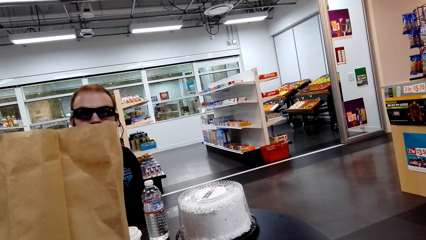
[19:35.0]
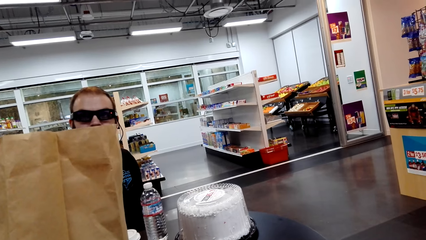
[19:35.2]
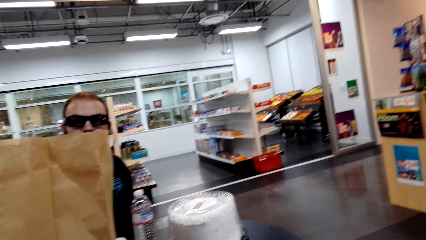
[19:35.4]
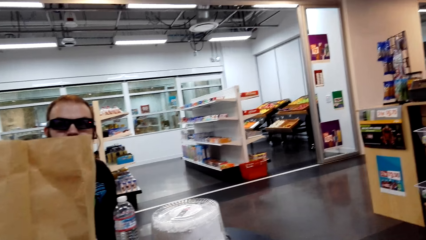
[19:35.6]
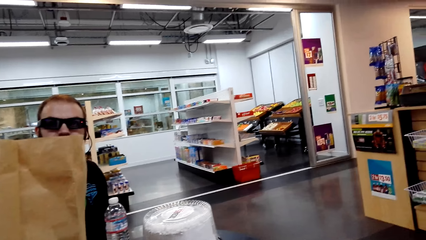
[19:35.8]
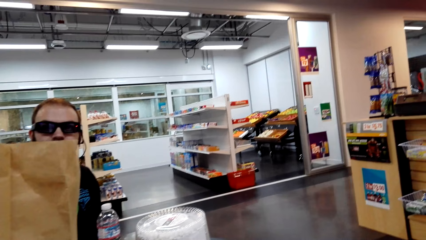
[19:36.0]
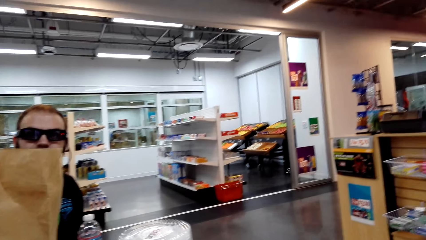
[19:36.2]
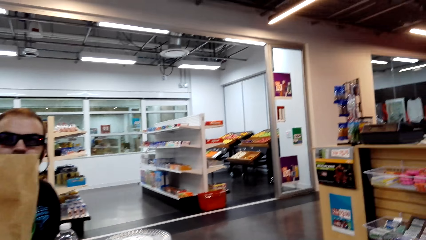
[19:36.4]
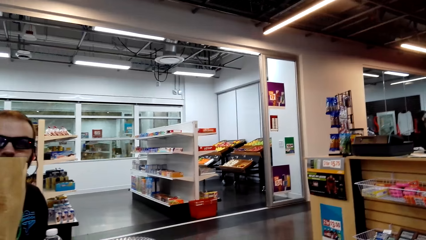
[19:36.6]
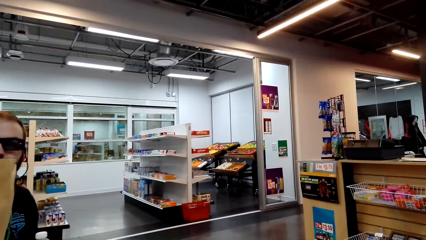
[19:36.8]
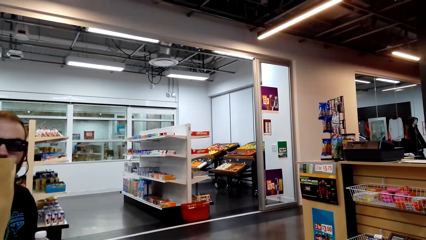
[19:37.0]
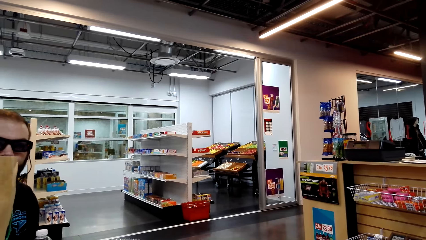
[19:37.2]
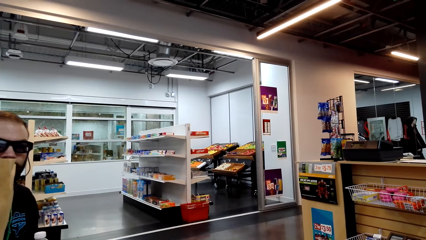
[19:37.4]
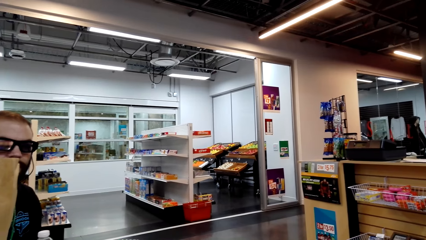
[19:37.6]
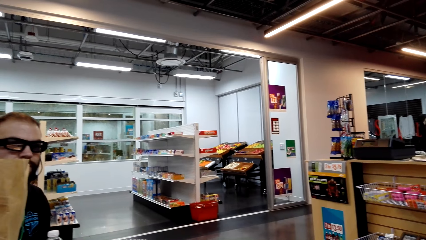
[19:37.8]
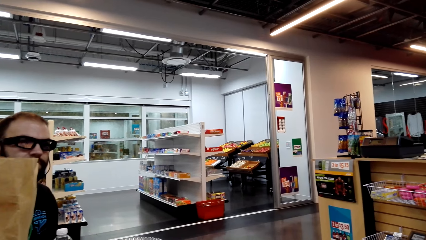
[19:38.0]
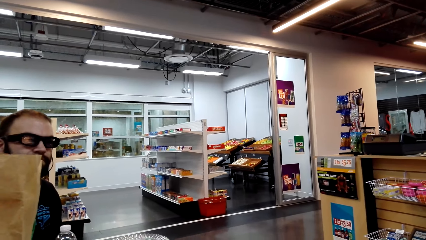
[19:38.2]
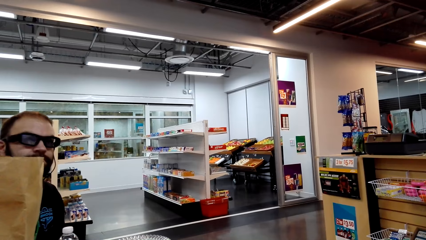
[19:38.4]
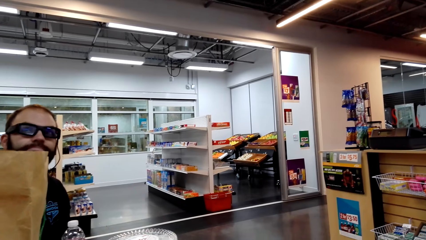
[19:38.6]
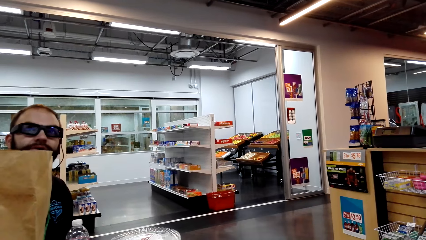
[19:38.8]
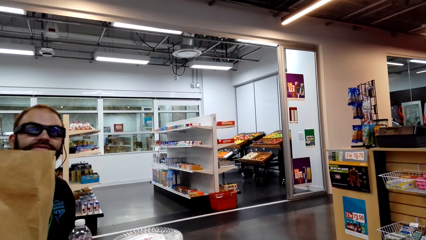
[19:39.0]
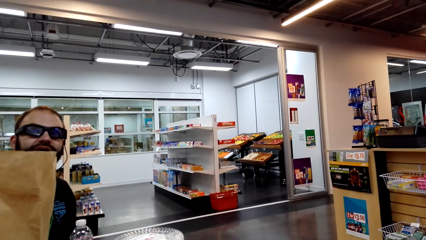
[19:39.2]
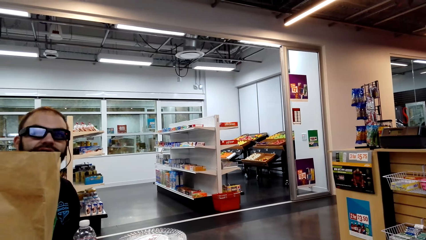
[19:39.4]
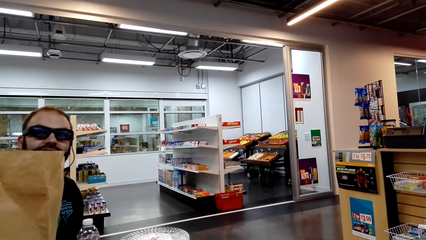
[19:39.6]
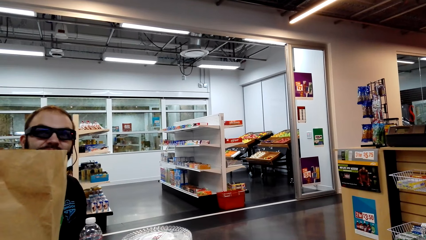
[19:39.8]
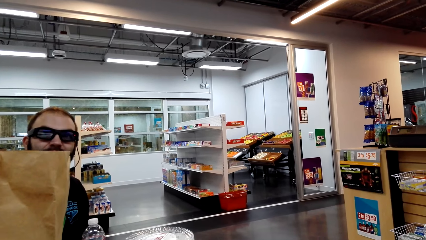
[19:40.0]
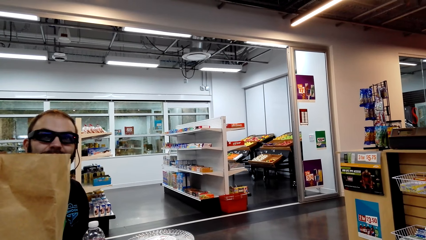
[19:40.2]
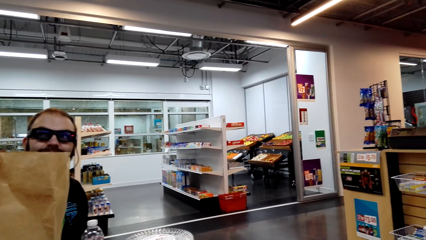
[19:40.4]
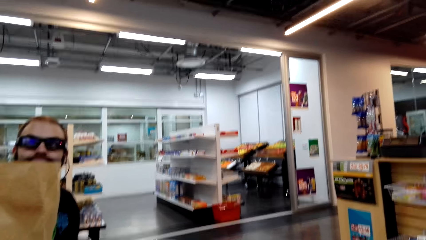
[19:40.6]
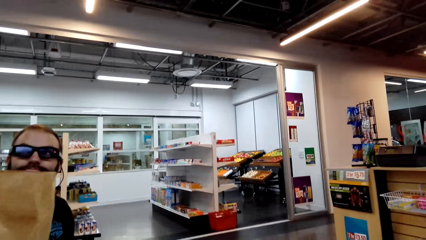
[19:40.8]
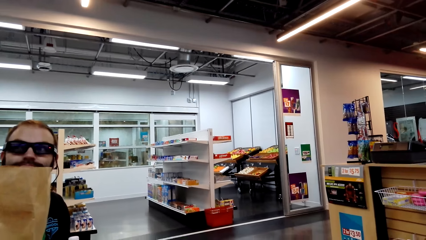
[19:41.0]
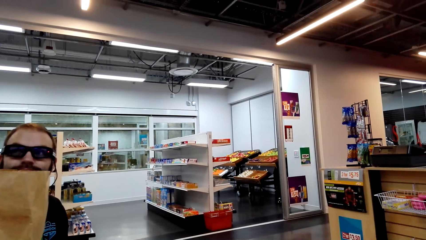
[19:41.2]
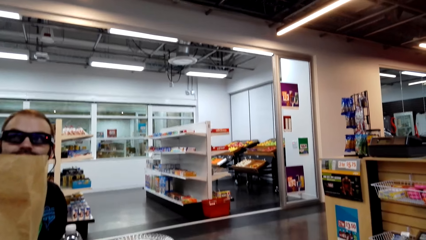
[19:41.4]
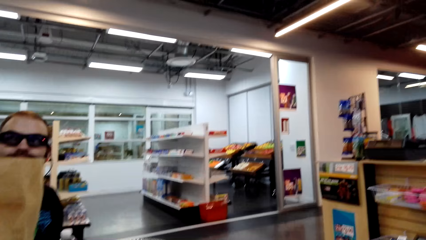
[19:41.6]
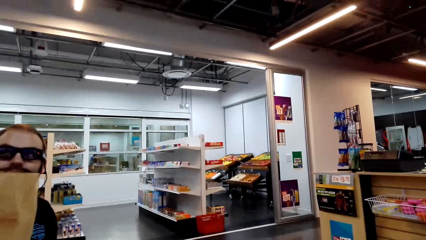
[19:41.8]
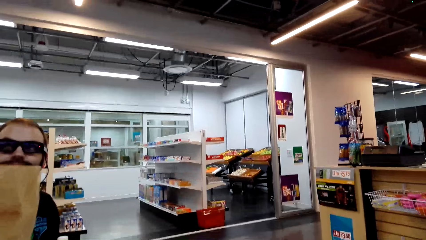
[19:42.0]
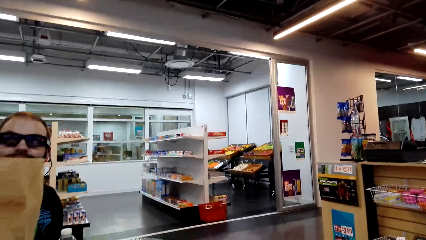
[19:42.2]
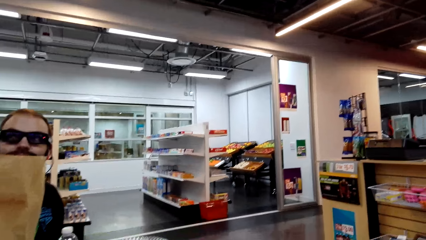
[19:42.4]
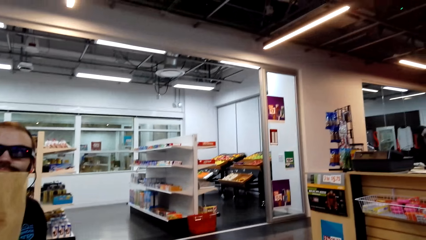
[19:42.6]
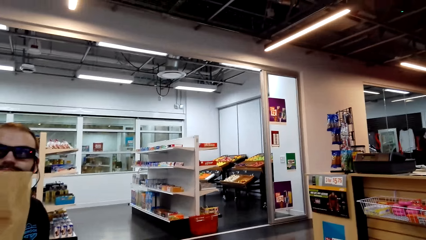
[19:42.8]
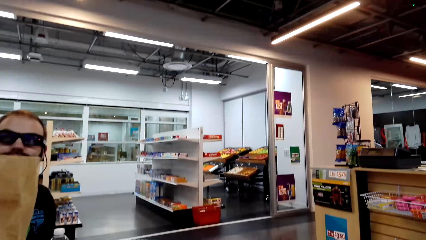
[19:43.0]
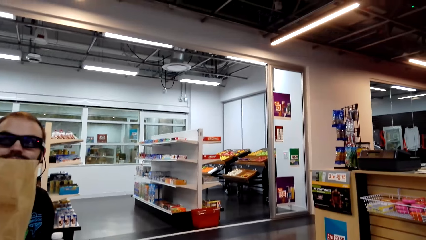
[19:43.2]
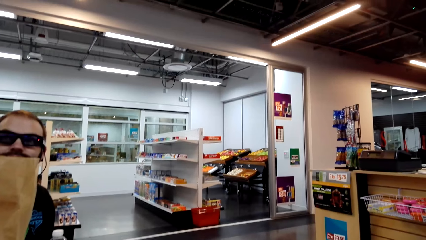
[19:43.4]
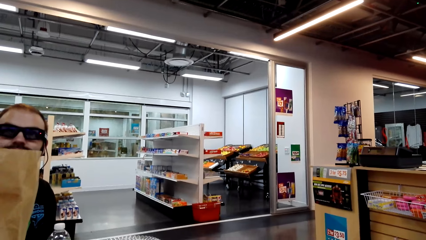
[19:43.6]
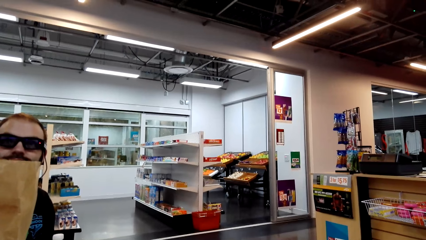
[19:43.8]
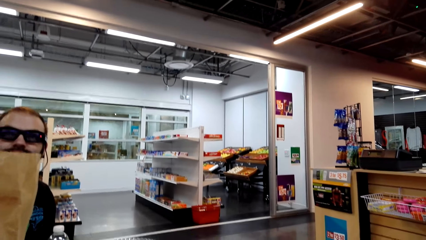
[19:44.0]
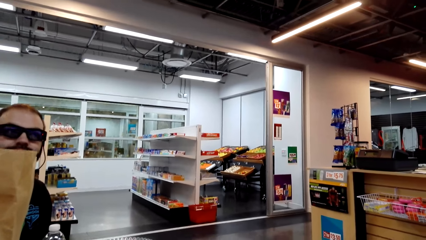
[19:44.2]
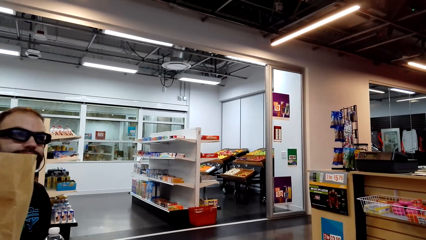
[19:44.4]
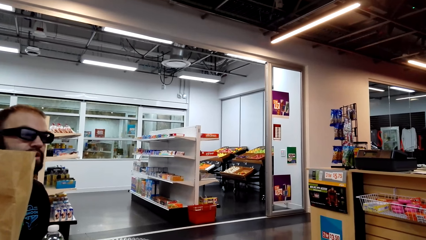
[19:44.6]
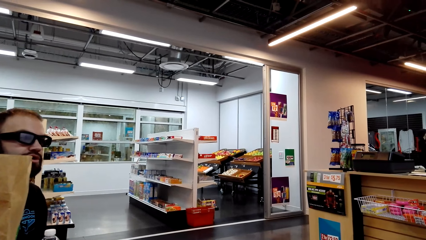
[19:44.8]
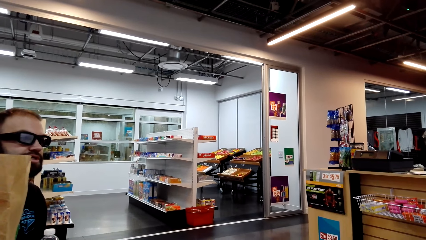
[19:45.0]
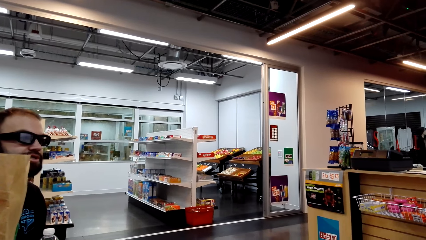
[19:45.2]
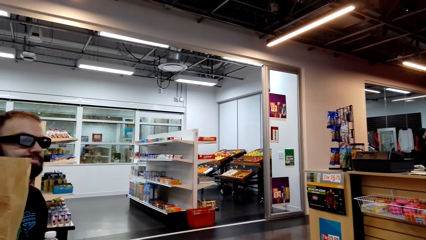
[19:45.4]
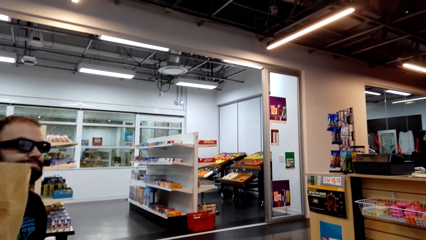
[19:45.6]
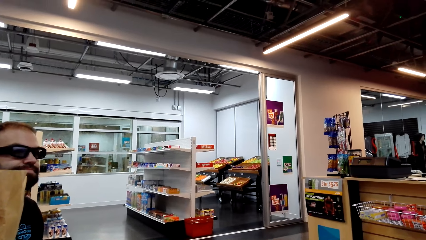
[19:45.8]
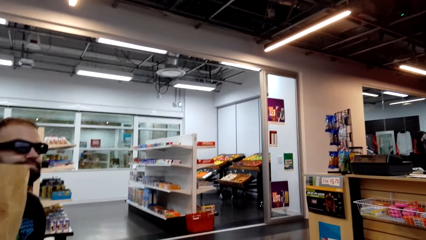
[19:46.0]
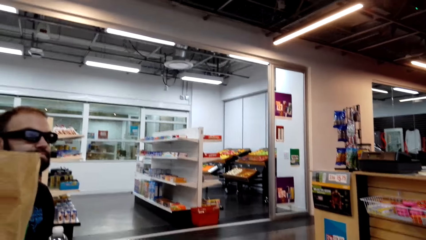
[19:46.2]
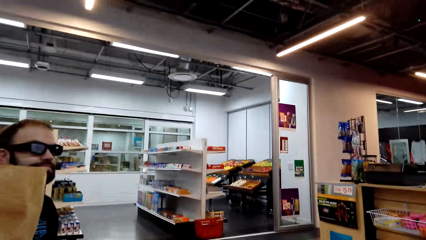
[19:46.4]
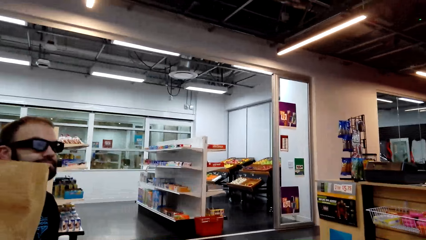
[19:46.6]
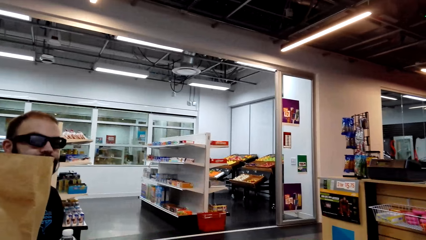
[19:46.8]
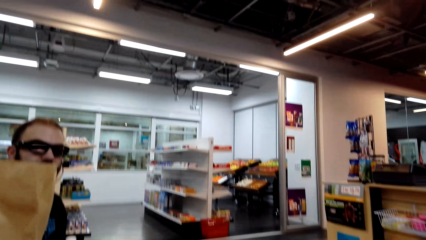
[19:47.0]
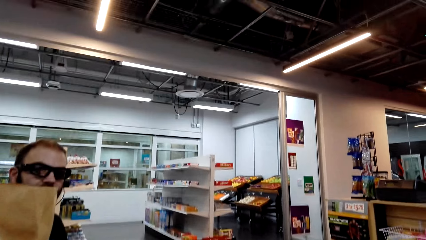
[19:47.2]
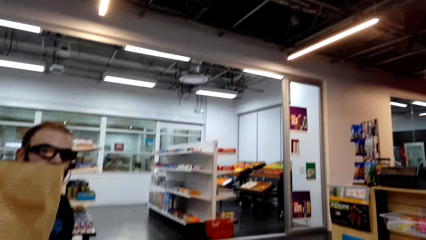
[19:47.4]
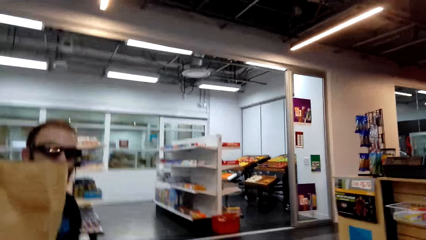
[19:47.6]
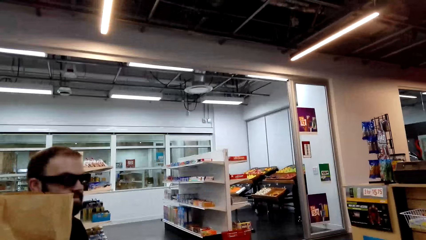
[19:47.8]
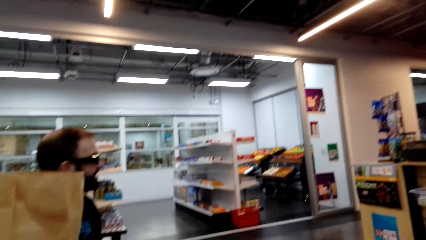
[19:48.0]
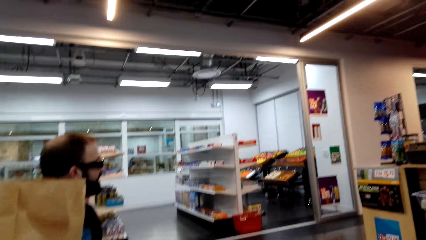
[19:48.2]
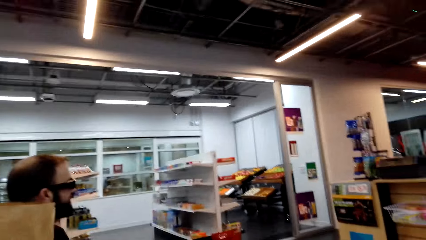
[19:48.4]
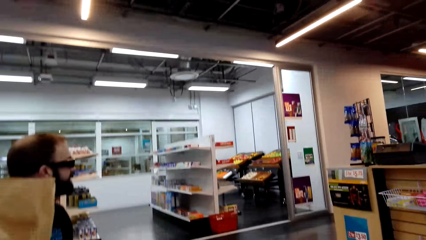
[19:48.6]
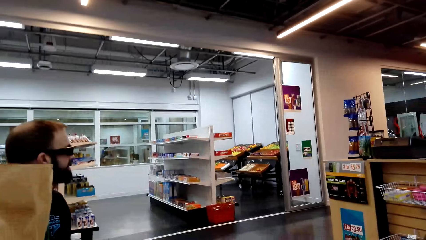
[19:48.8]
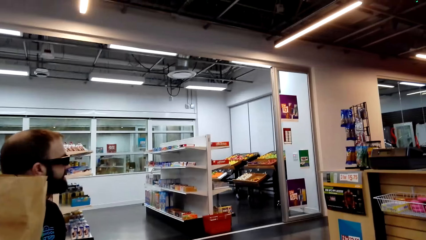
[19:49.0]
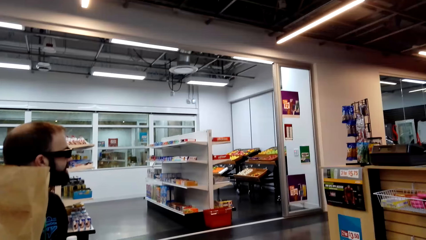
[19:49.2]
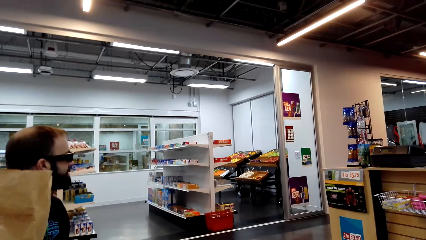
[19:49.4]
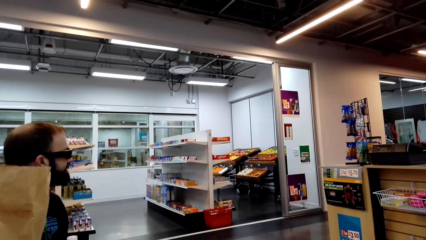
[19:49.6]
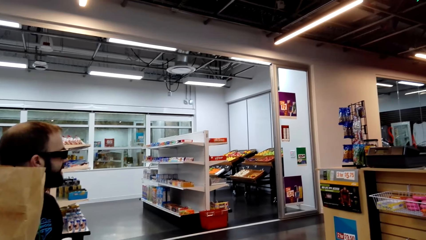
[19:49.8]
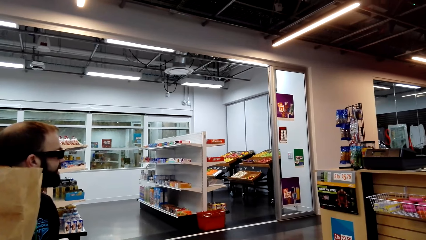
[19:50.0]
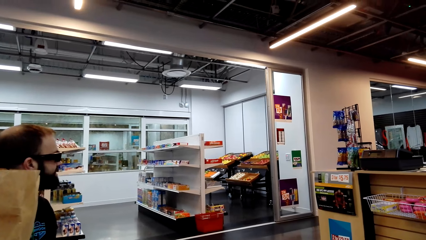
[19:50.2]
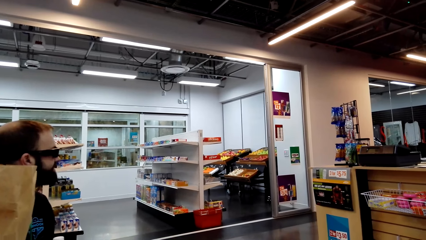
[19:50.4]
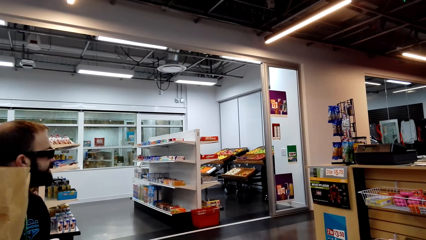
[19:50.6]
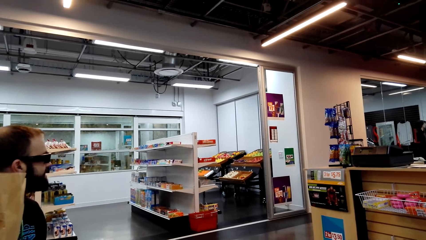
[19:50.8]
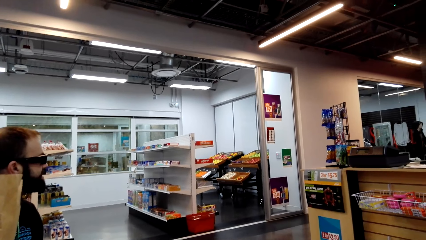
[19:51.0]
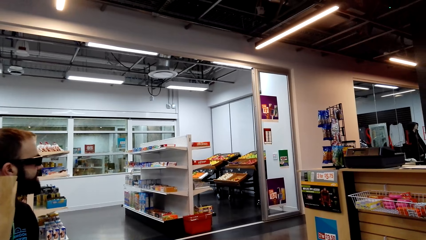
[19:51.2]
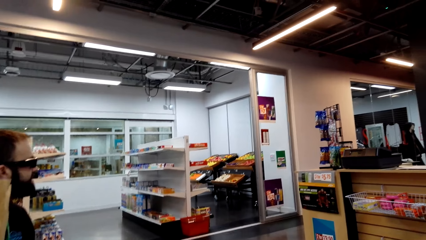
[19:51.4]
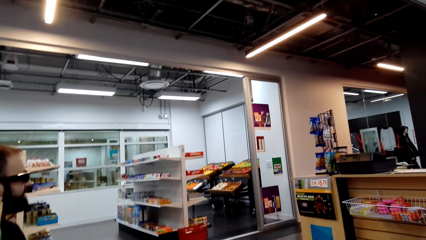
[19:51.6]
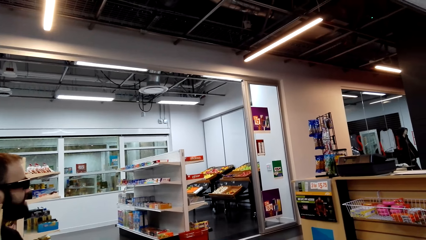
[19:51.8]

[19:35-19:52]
A person dialogues with the camera wearer.
